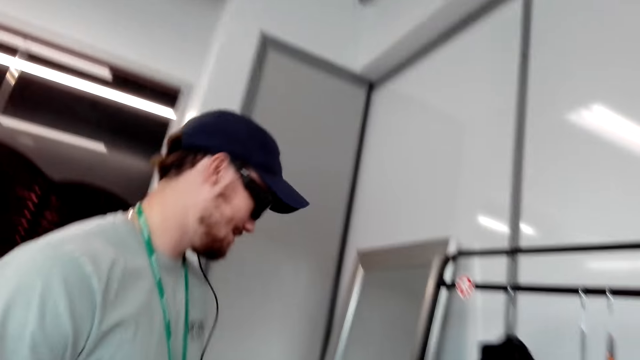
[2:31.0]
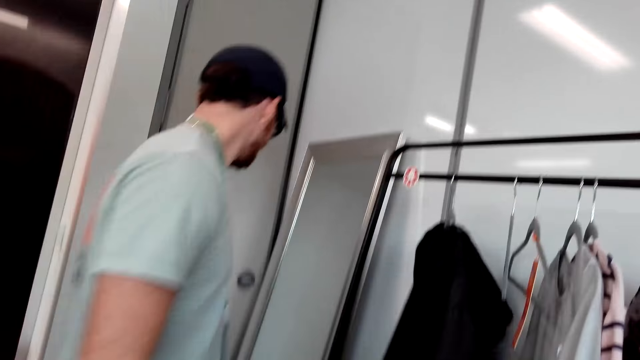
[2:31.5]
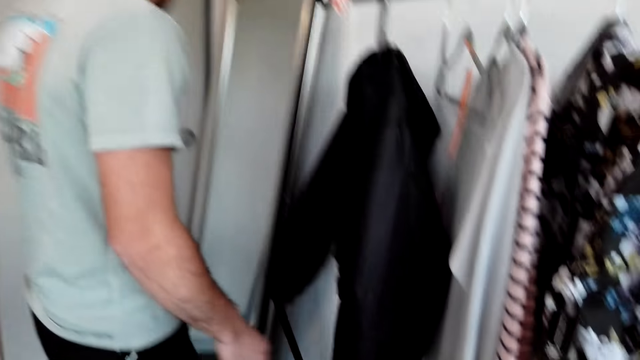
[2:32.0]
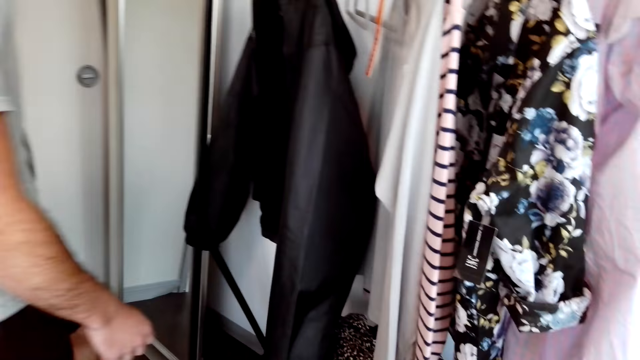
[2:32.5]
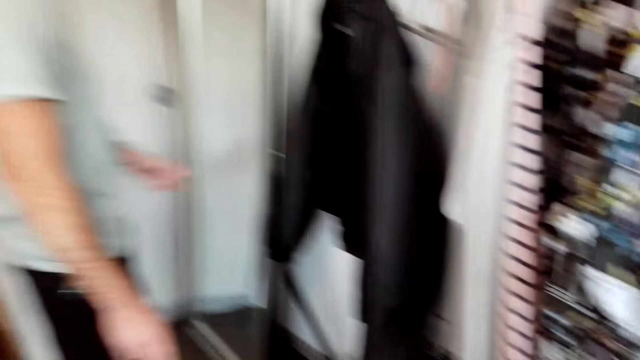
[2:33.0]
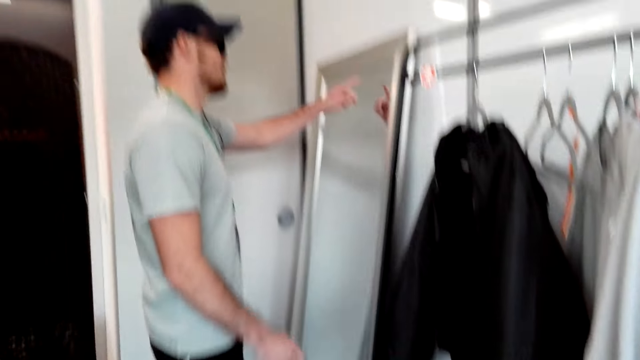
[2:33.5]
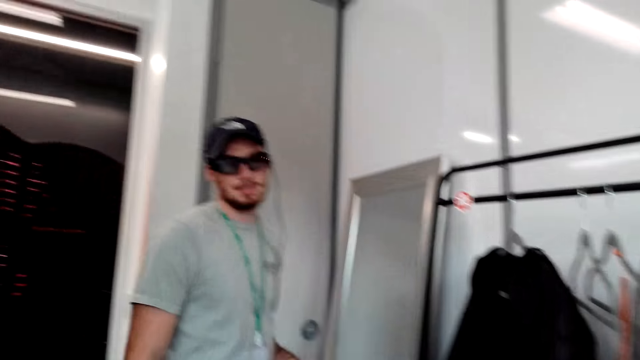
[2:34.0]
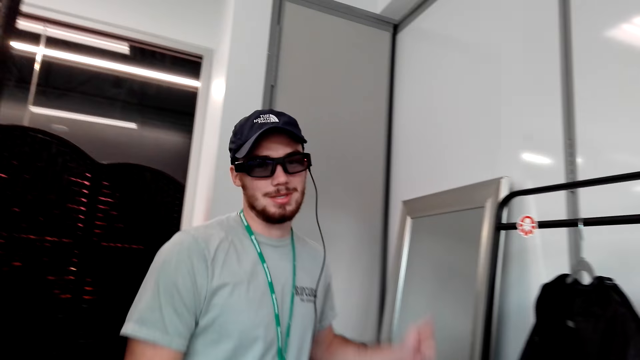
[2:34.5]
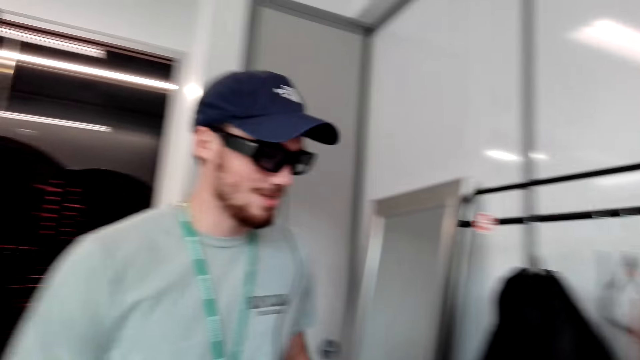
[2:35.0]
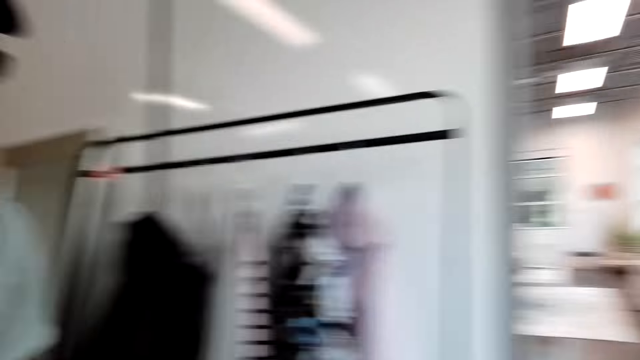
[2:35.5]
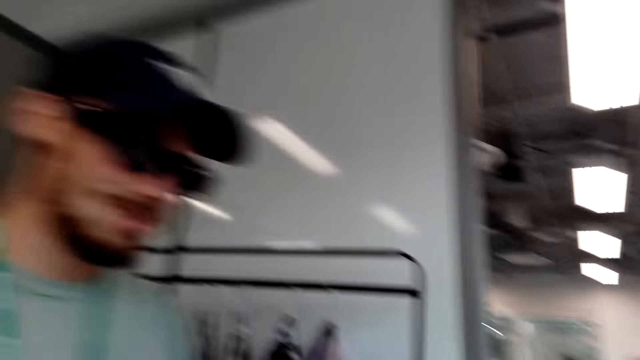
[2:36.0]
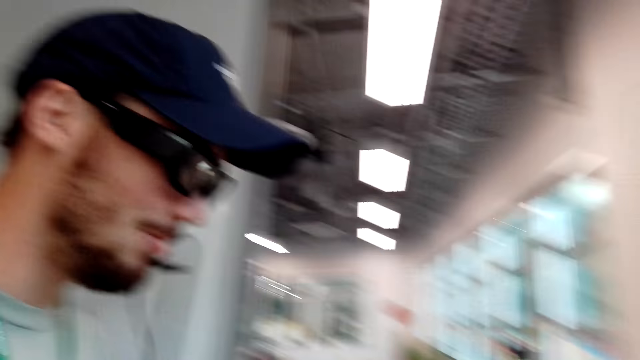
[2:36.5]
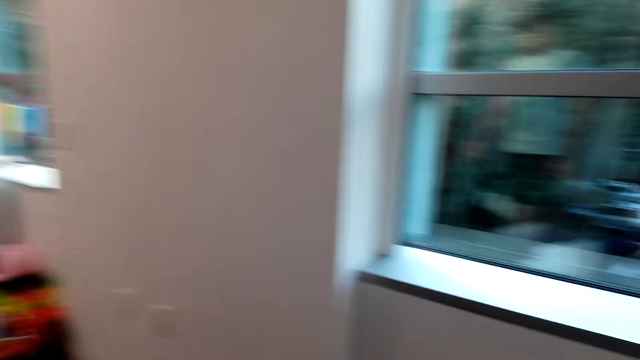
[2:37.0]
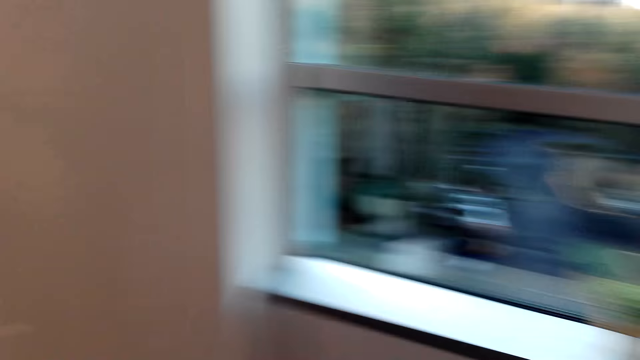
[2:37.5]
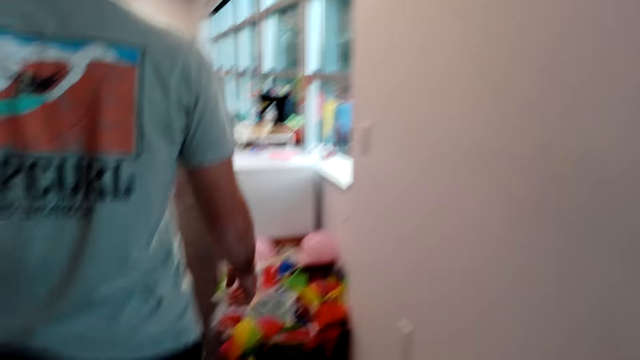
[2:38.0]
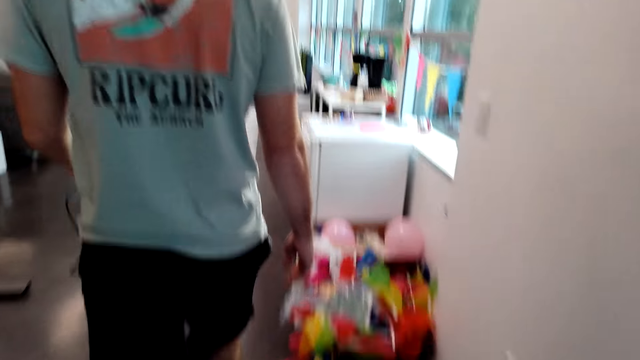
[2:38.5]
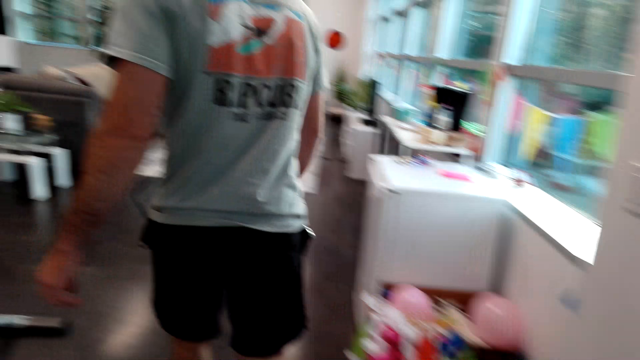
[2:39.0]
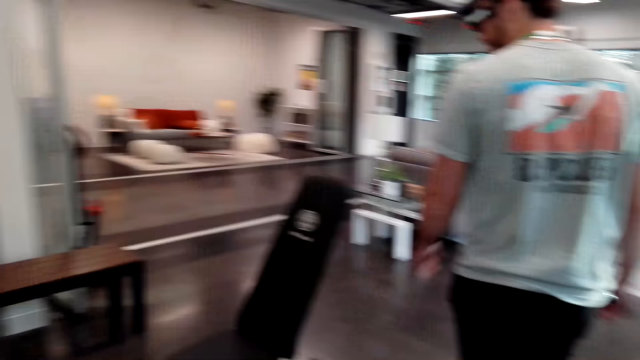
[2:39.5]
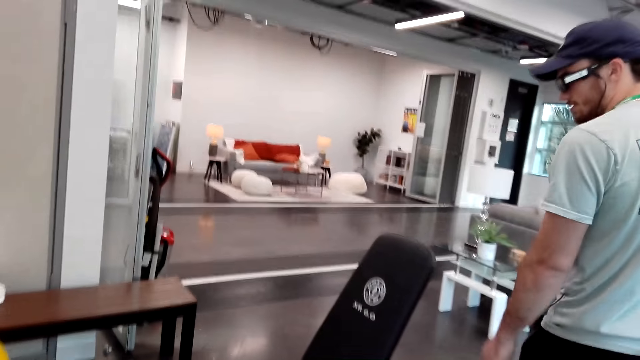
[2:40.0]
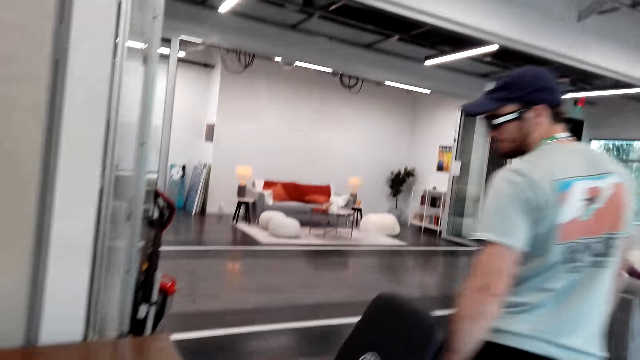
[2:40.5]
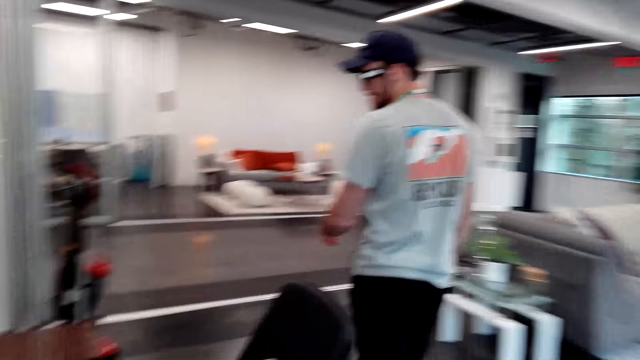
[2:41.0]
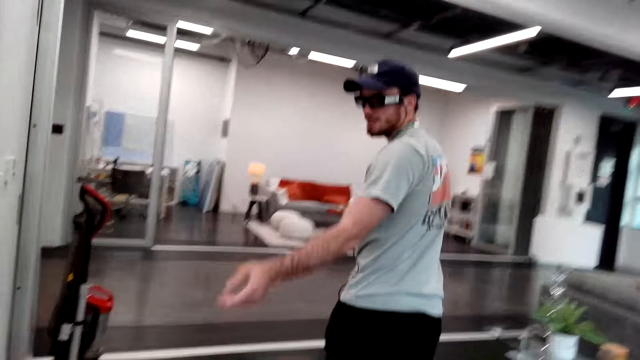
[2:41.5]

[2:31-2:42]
A man makes a gesture. The camera wearer walks around the room. The man walks around the room.

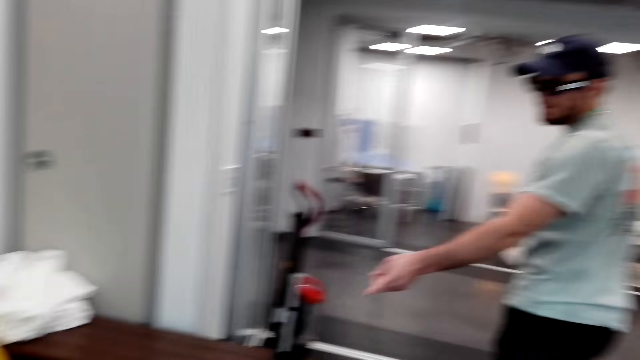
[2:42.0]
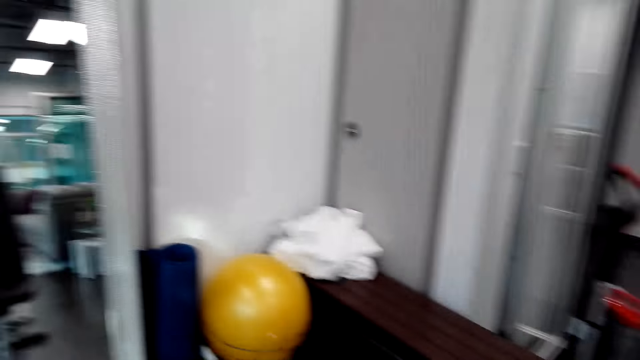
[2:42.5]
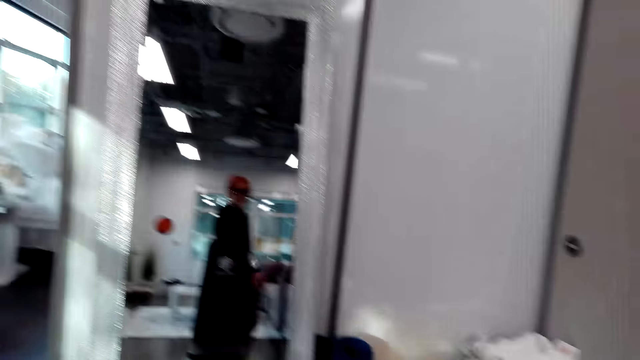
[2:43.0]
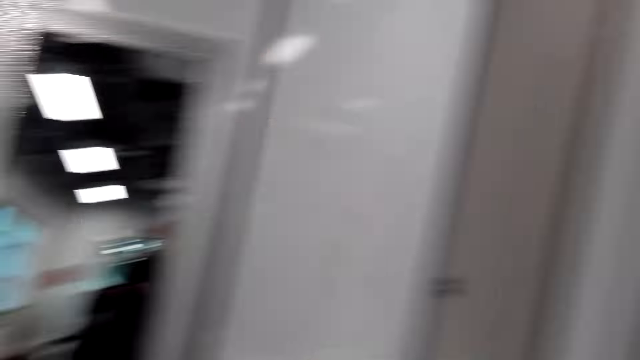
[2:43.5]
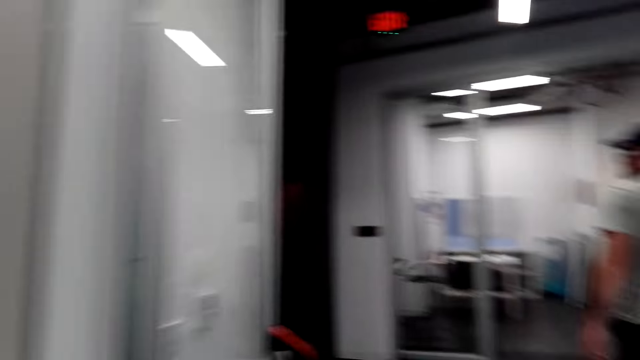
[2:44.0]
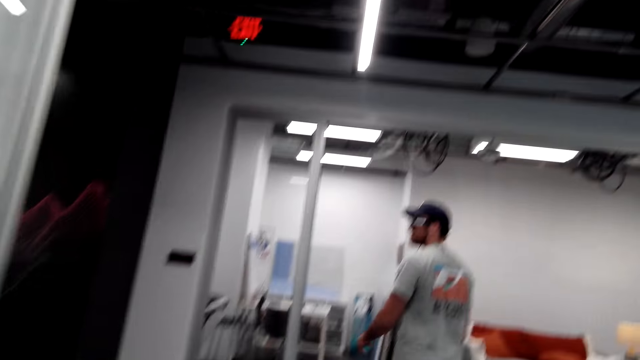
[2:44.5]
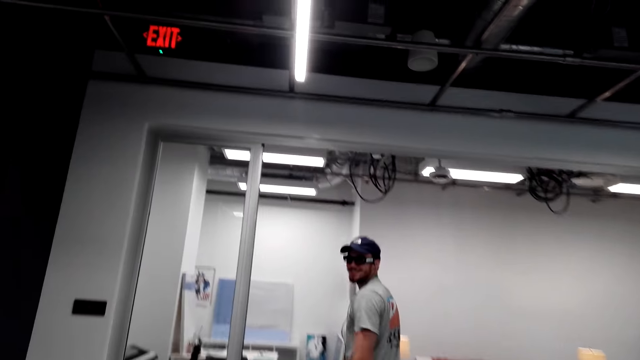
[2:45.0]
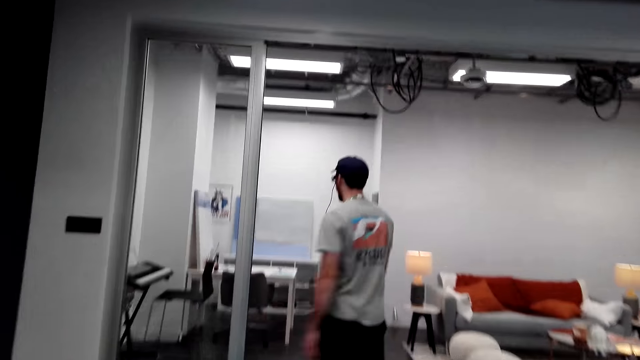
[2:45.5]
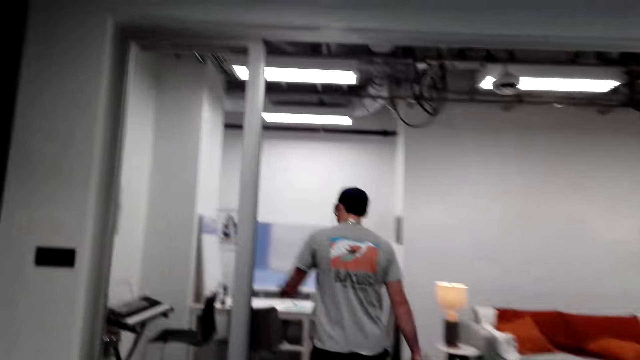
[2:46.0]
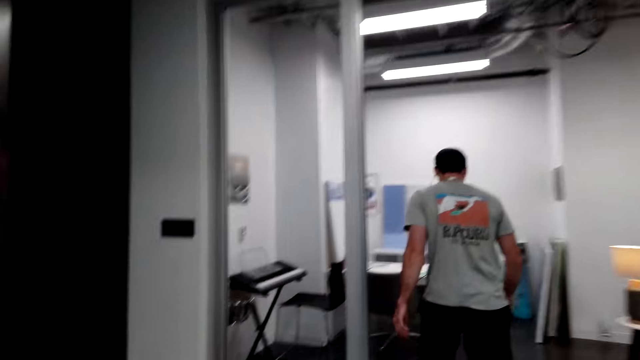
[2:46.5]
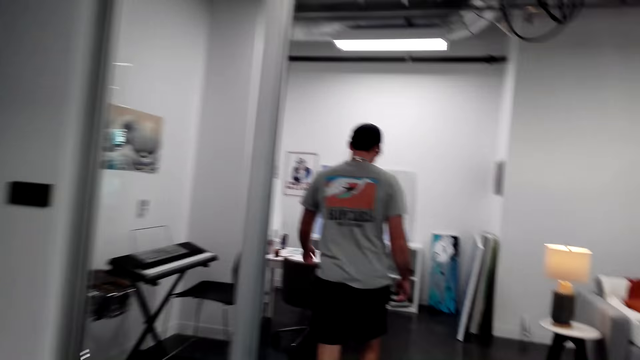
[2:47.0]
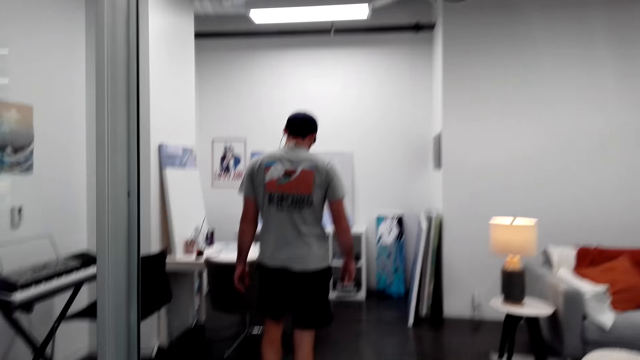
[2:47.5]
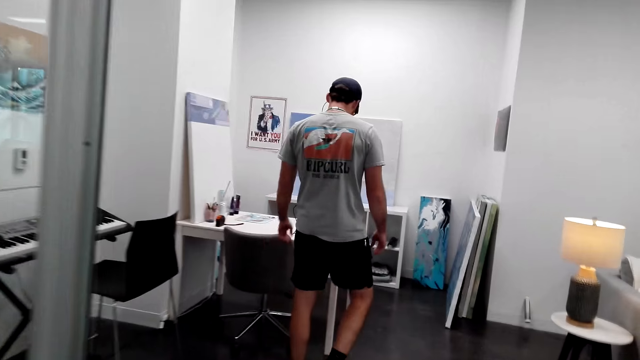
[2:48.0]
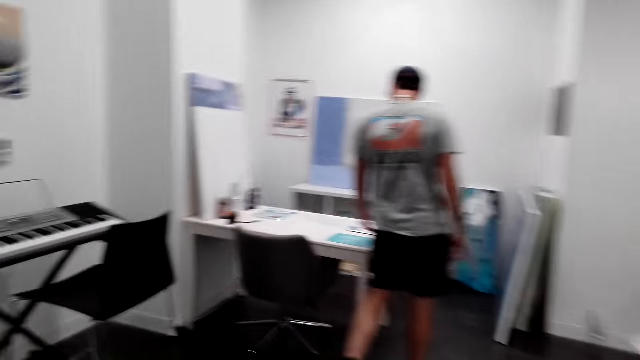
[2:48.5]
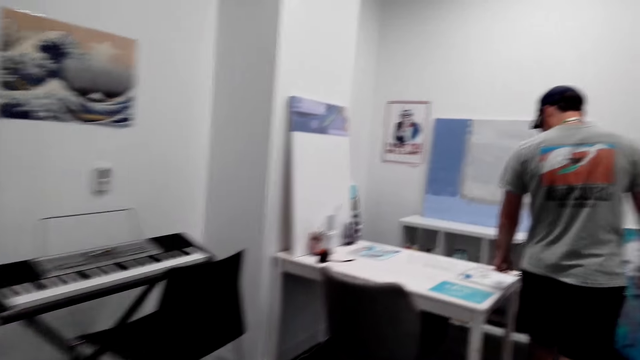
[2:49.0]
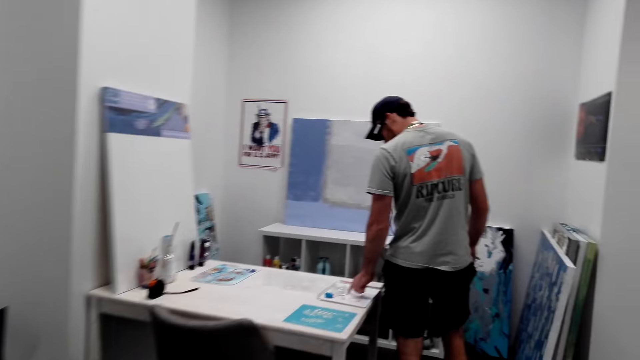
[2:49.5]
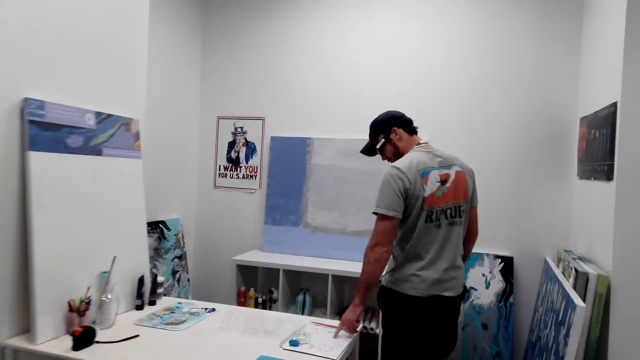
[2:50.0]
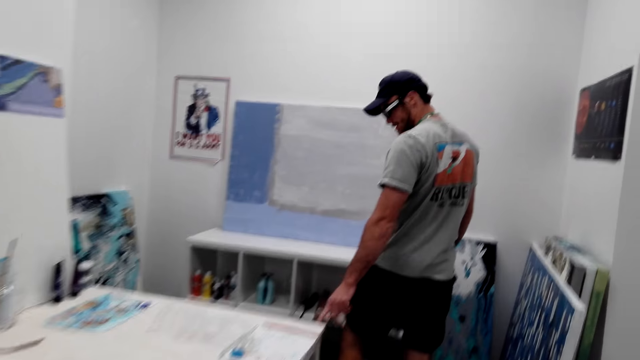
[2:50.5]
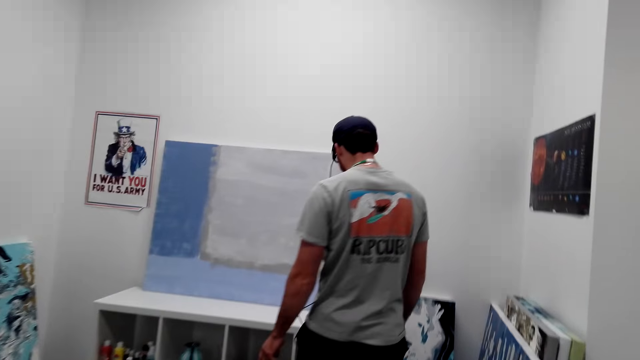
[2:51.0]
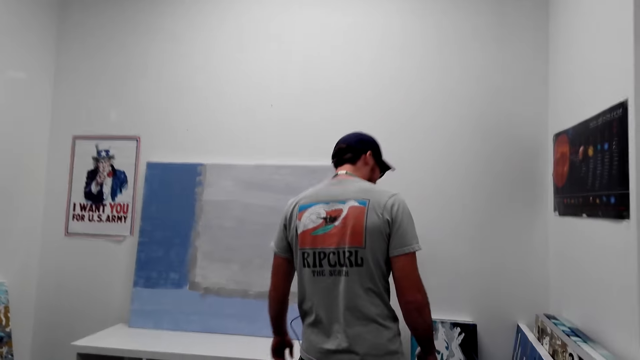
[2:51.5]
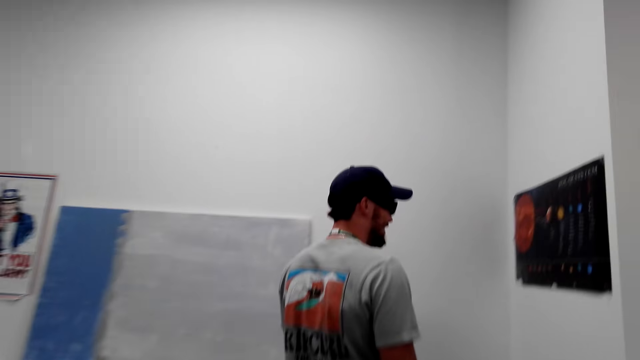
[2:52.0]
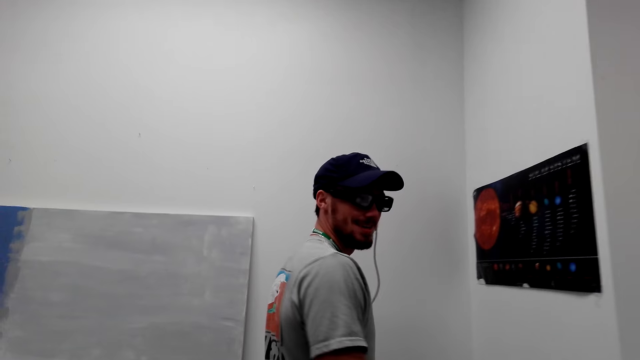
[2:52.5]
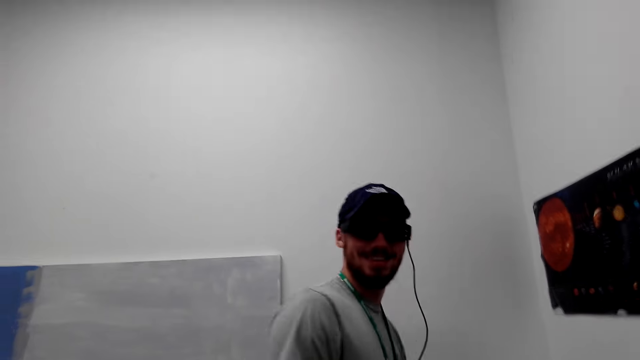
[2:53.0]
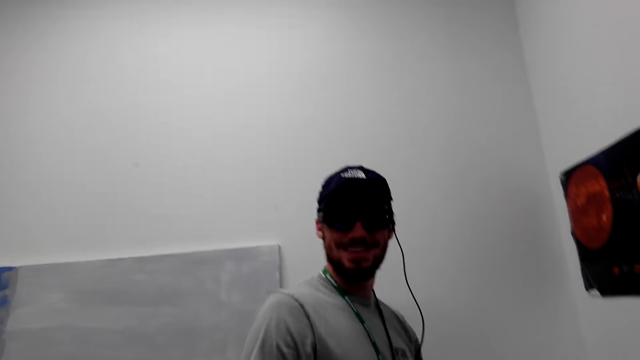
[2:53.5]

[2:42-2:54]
The camera wearer turns around the room. A man walks around the room. The camera wearer walks towards another room.
